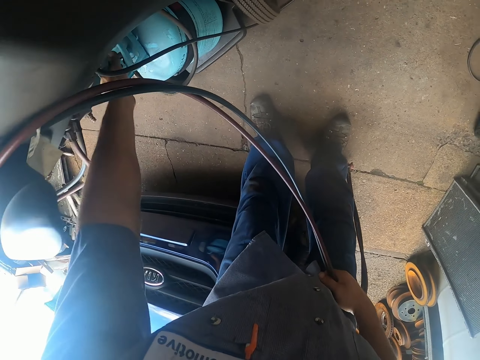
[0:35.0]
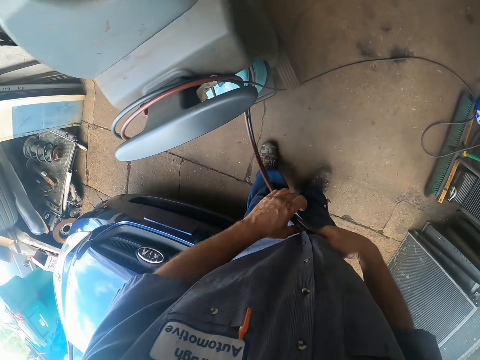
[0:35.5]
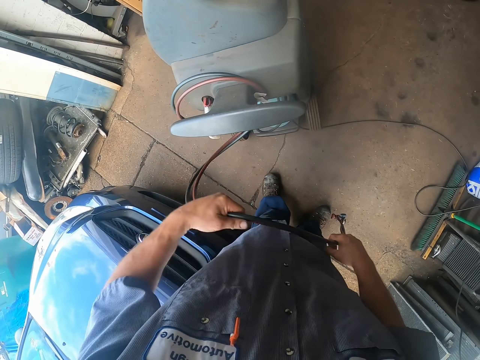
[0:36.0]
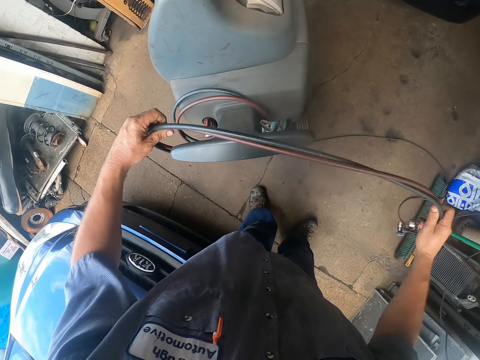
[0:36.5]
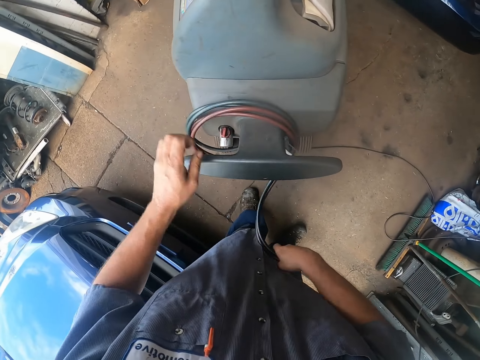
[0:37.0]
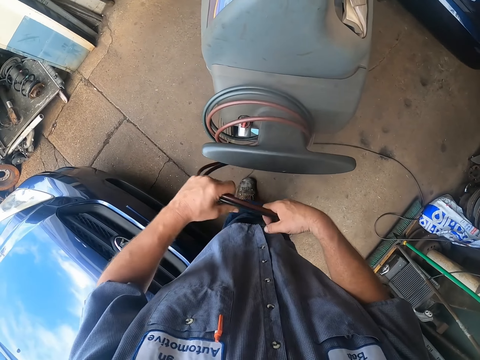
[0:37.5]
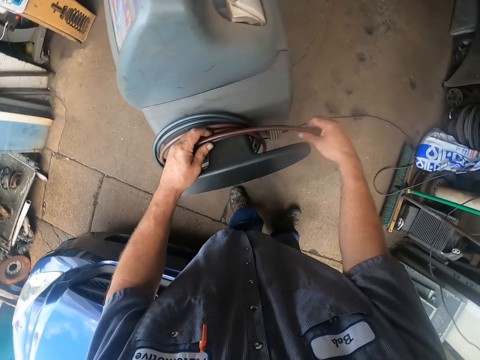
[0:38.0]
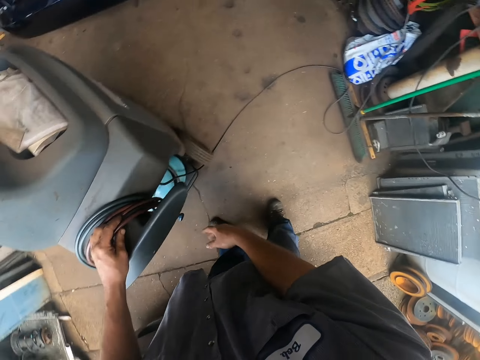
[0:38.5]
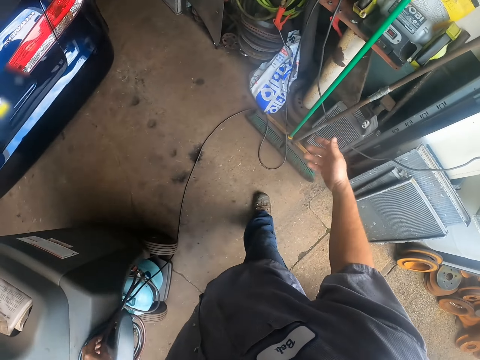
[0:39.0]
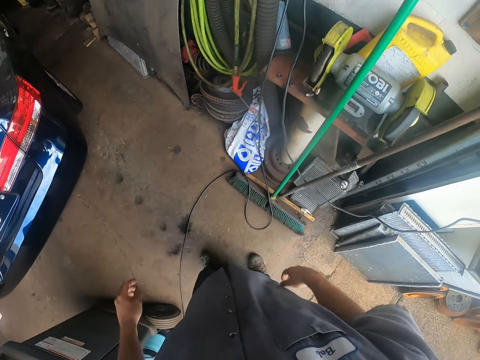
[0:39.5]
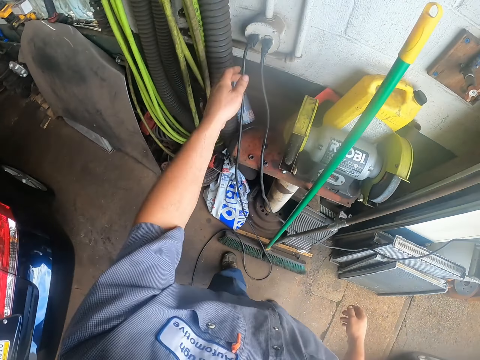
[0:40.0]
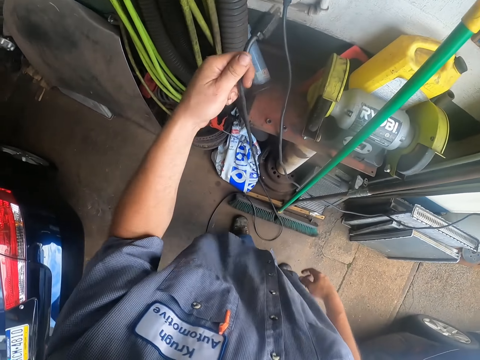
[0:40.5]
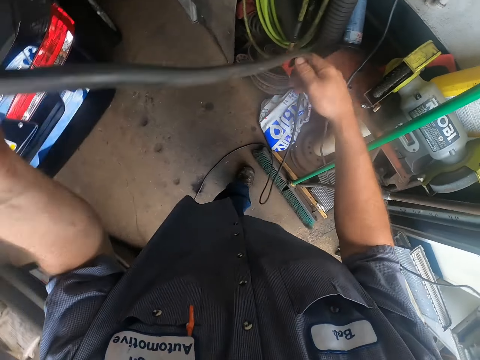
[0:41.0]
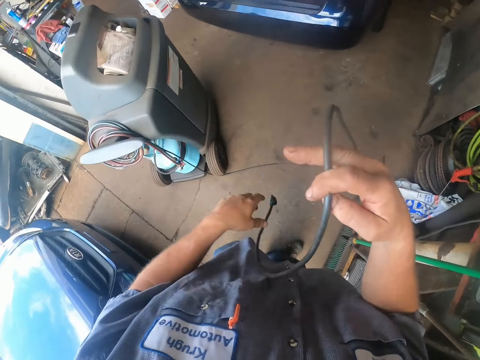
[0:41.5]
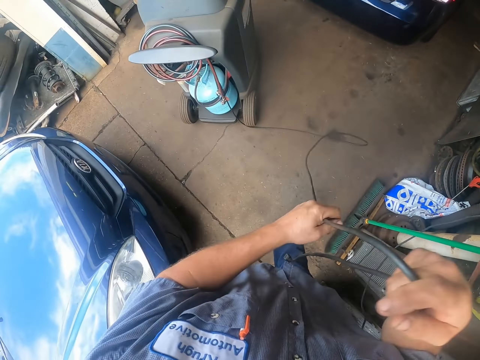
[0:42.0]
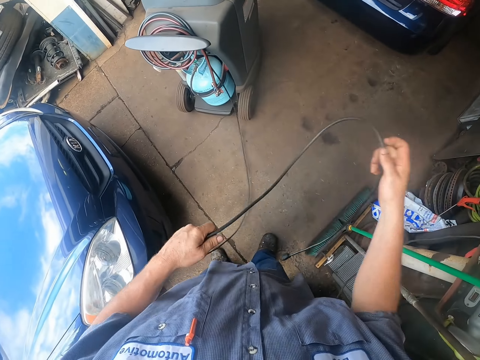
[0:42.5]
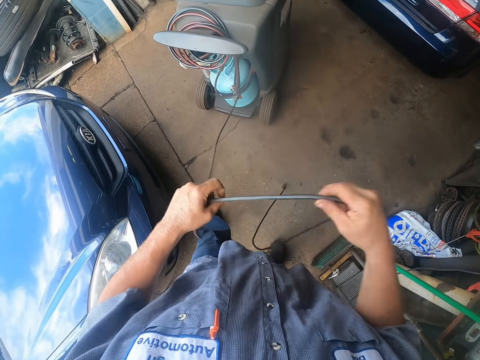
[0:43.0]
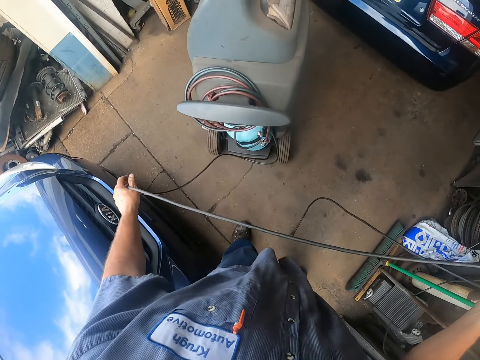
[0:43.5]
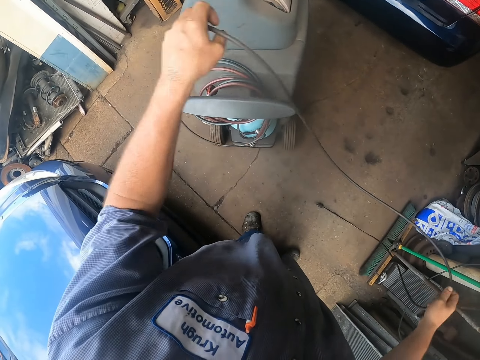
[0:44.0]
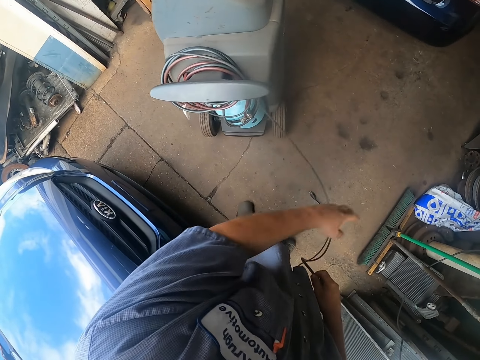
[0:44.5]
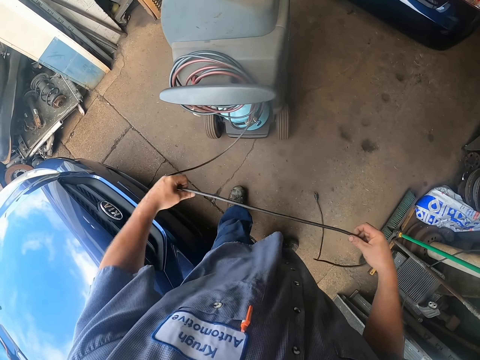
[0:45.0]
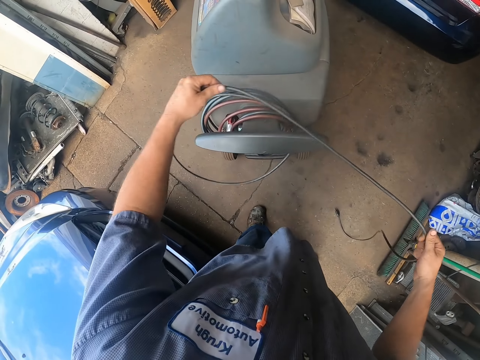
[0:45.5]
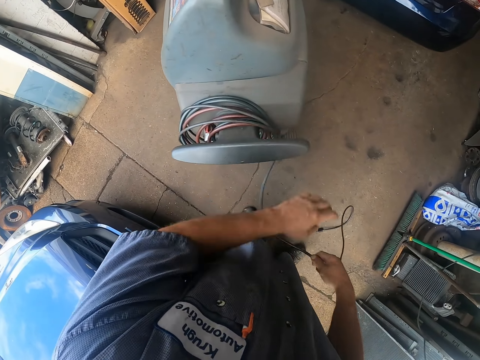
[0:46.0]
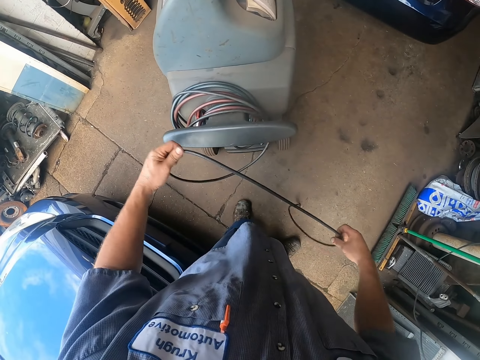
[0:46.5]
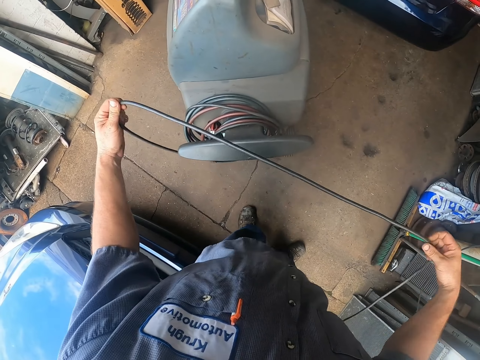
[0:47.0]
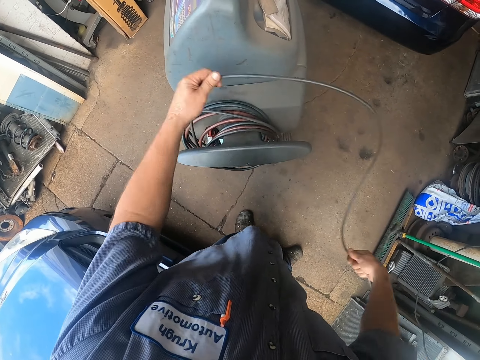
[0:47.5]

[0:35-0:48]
The camera wearer rolls the wire. They step forward. They unplug the pressure machine from the sockets. They pull the cable. They roll the electrical cable.

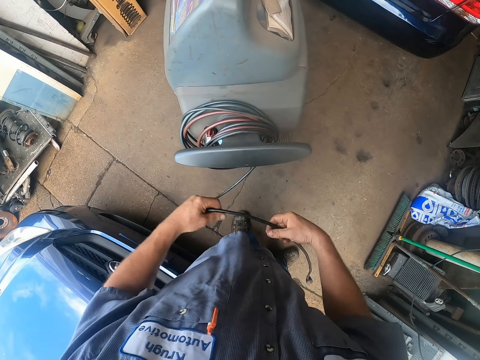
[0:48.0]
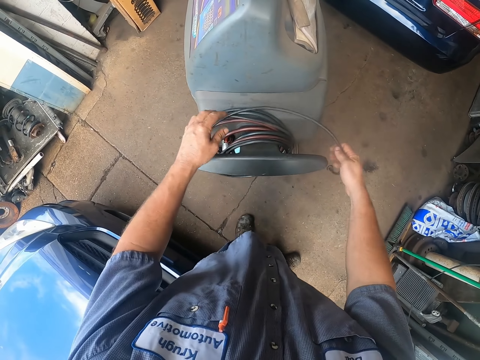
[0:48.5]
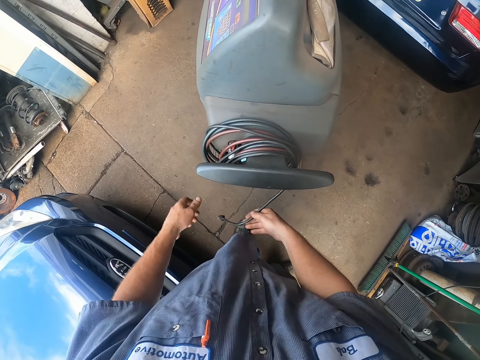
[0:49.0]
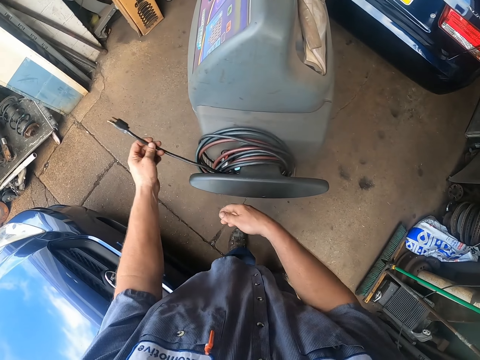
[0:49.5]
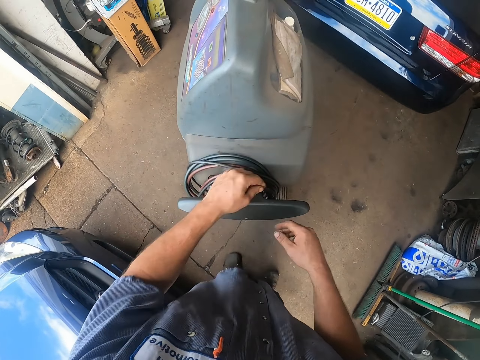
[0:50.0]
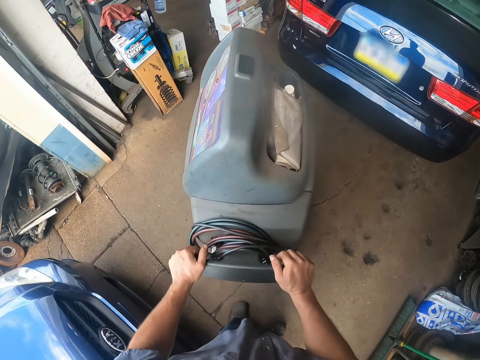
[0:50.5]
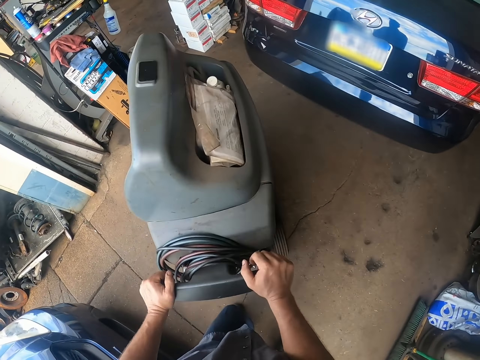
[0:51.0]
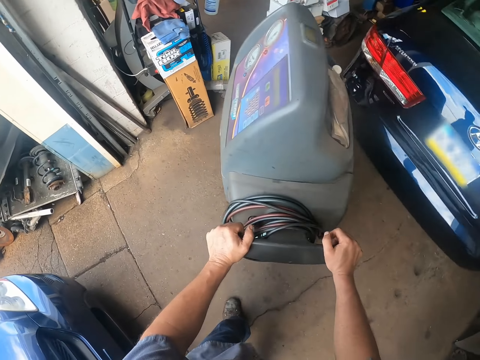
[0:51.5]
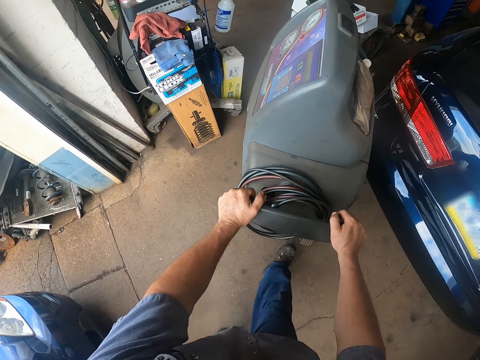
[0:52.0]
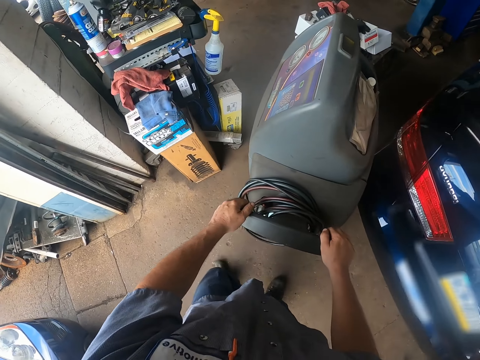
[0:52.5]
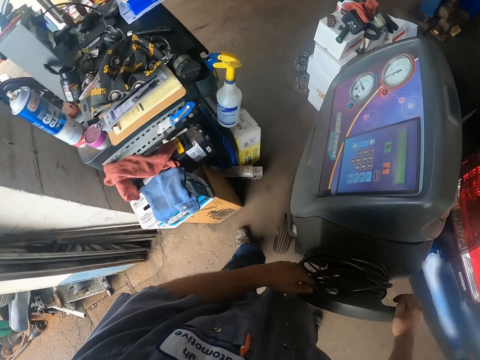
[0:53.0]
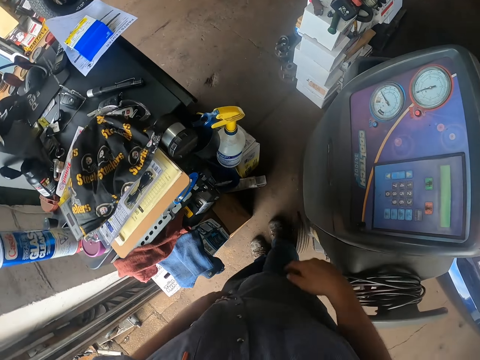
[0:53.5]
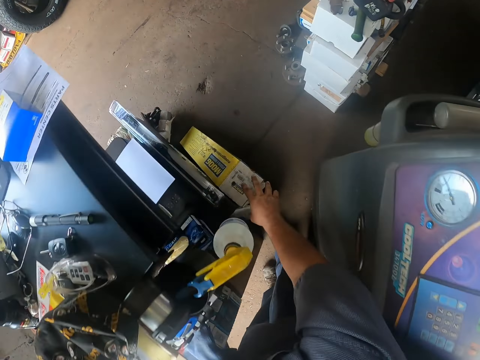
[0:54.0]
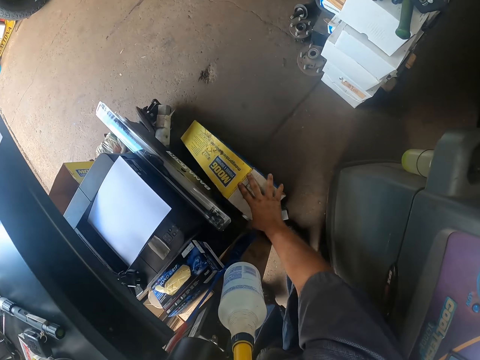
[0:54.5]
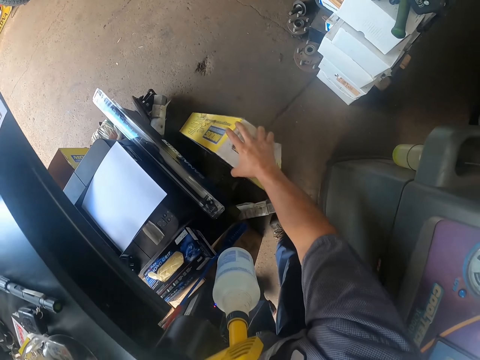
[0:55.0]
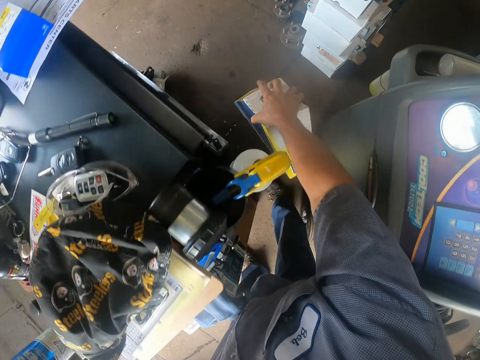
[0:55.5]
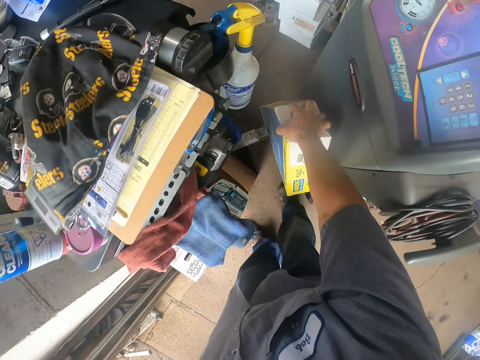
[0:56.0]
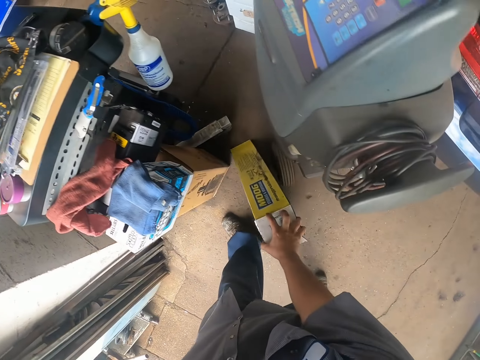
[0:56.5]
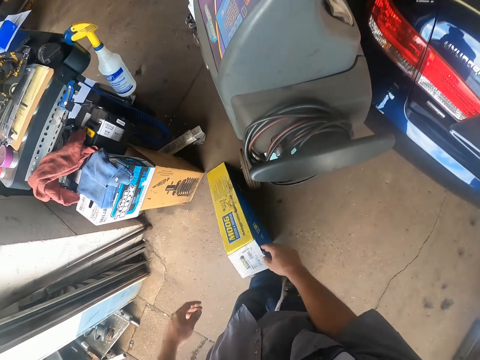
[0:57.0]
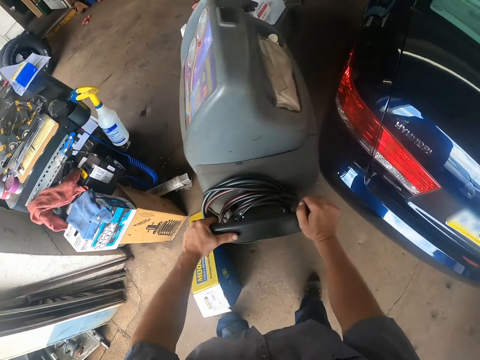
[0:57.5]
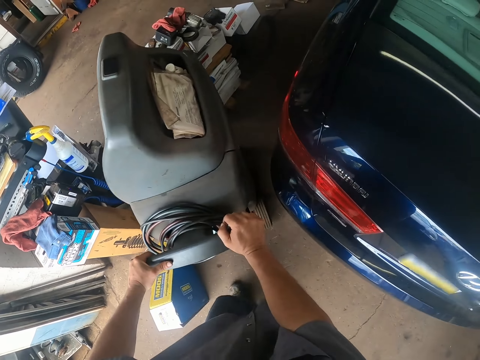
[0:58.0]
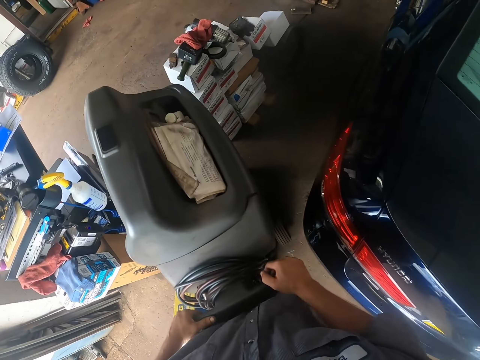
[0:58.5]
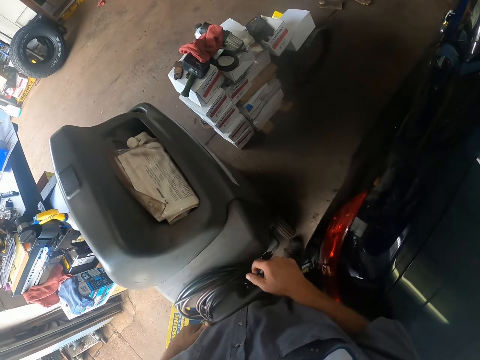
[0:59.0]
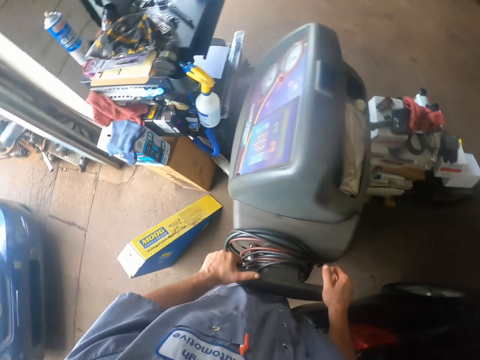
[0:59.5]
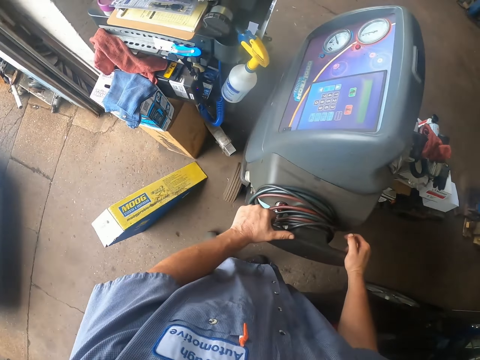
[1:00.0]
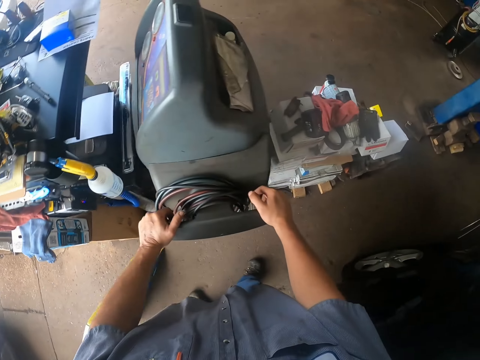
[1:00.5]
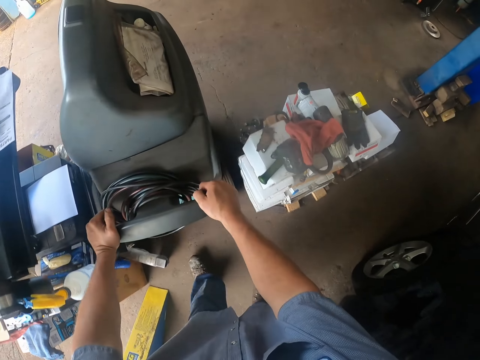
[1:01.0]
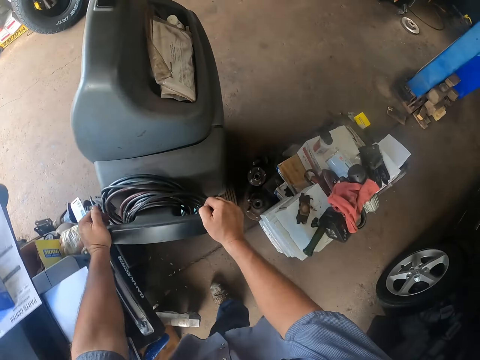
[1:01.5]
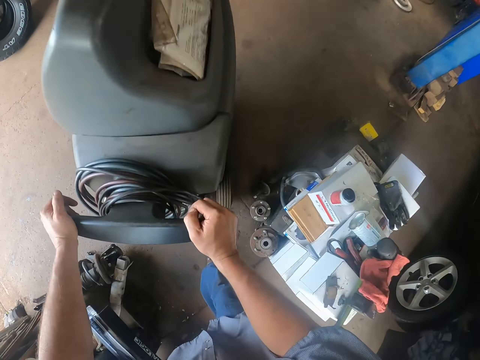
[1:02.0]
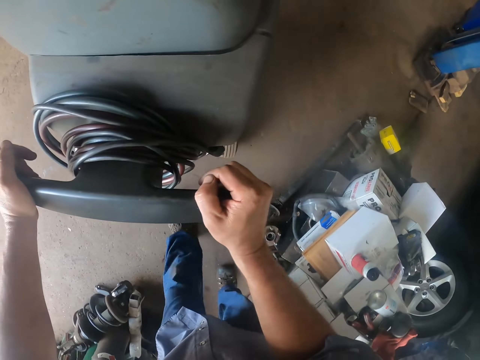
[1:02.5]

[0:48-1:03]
The camera wearer pushes the pressure machine. They move the leg. They bend down. They lift the box. They move the box. They put the box down. They push the pressure machine.
